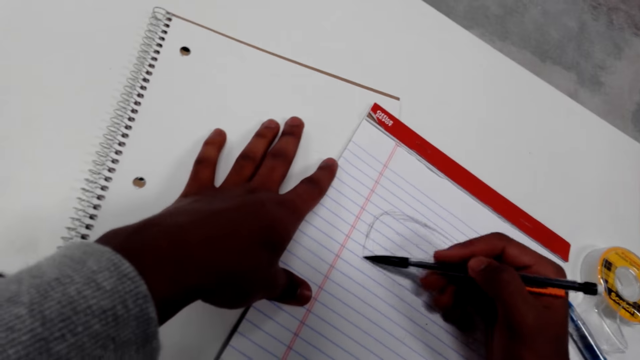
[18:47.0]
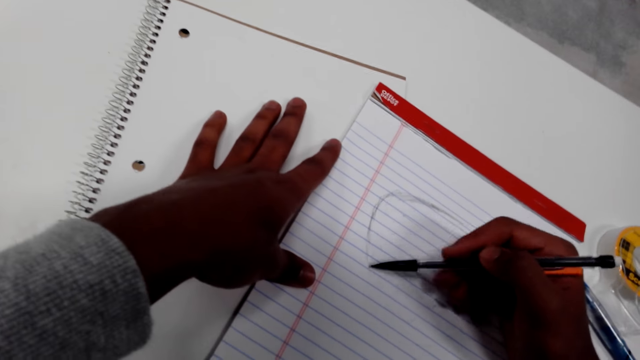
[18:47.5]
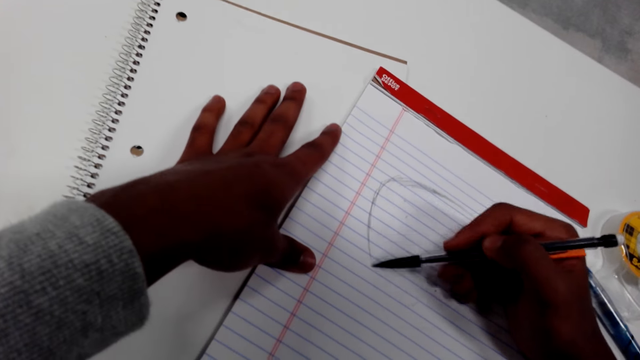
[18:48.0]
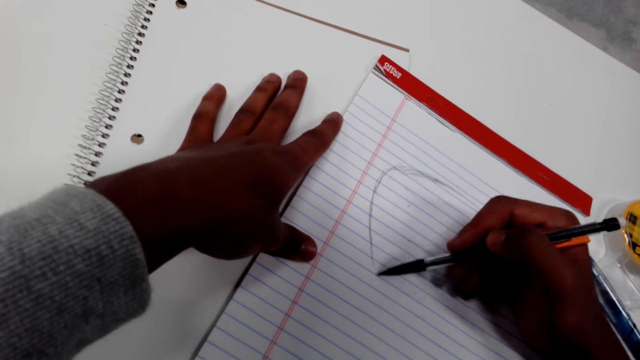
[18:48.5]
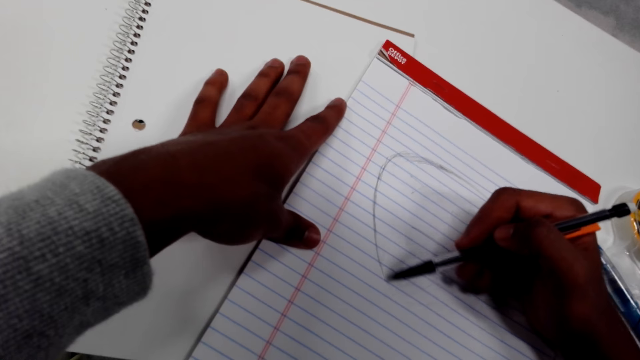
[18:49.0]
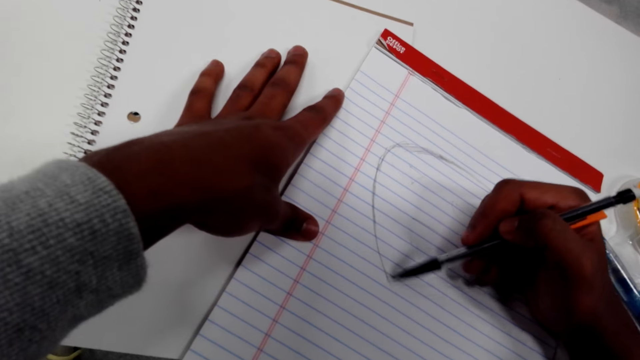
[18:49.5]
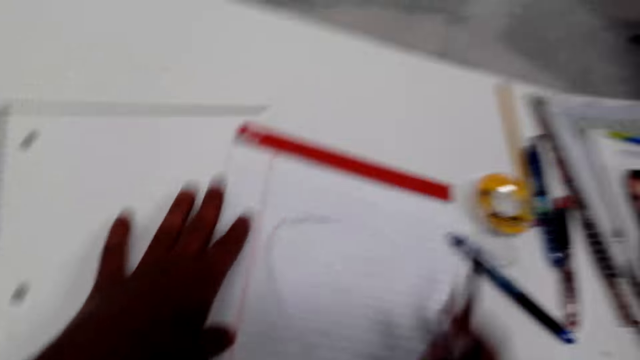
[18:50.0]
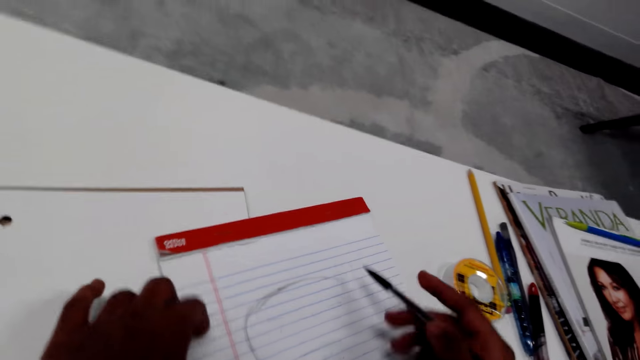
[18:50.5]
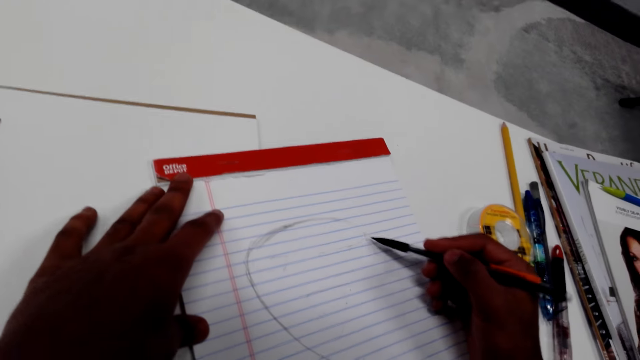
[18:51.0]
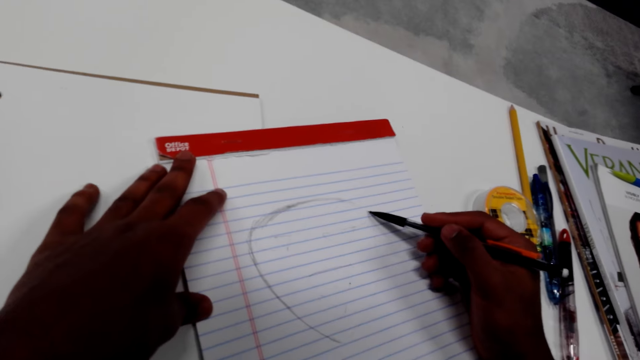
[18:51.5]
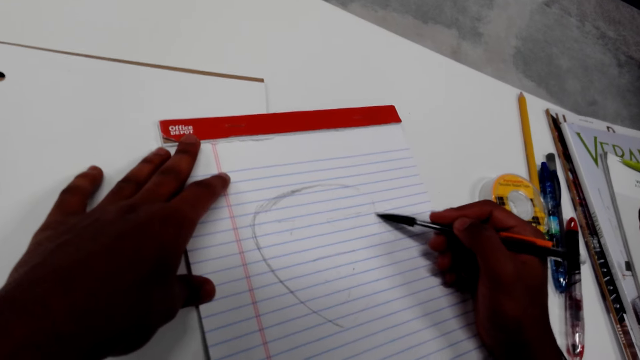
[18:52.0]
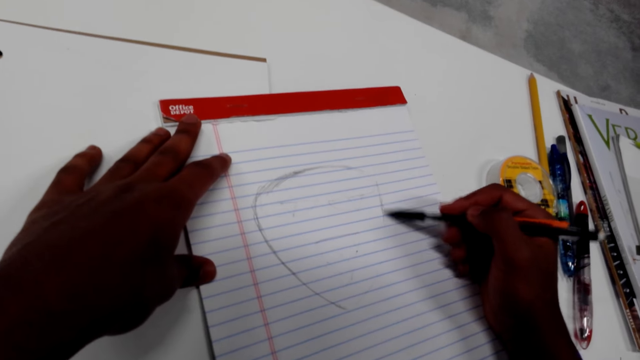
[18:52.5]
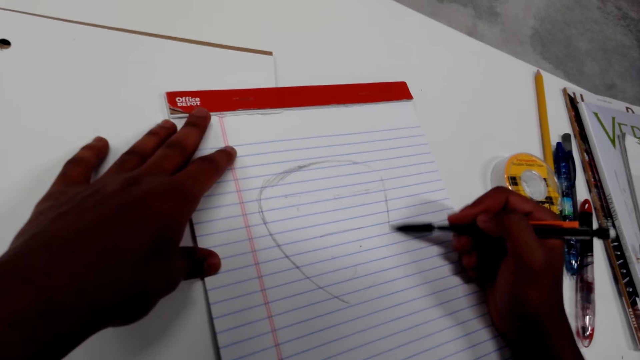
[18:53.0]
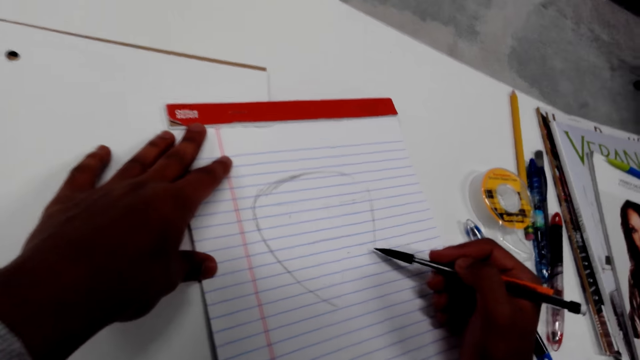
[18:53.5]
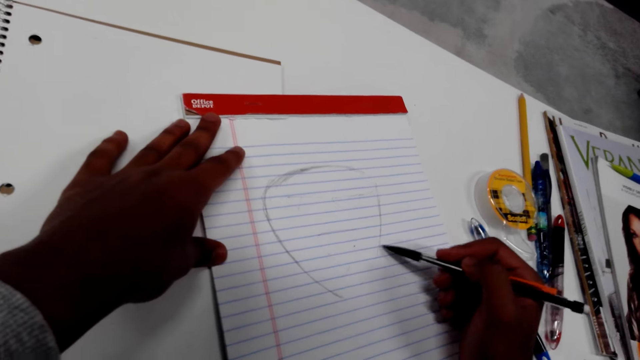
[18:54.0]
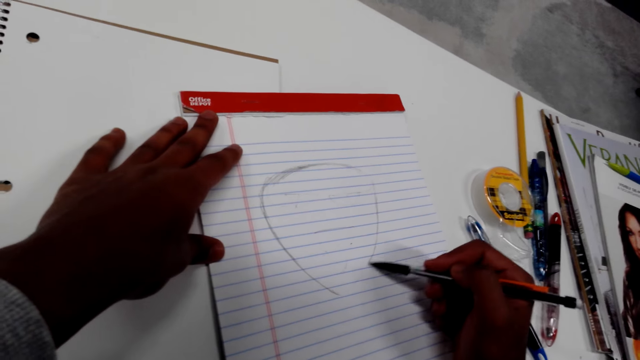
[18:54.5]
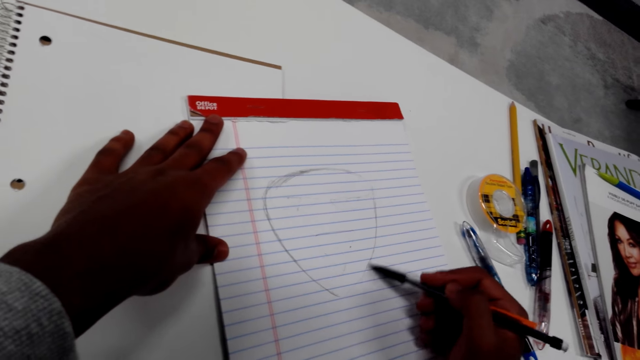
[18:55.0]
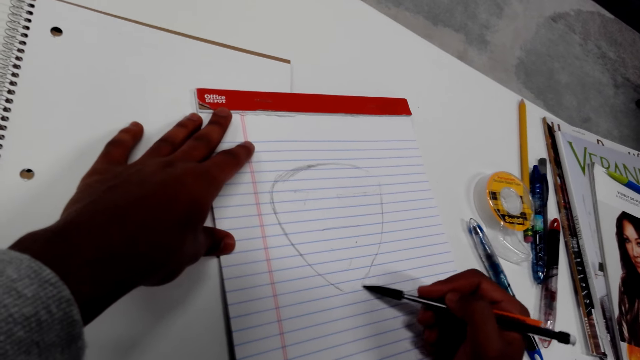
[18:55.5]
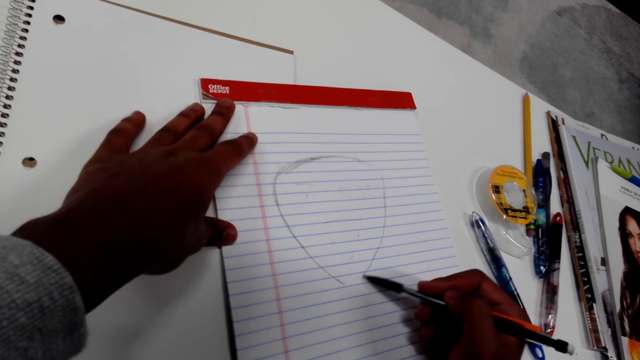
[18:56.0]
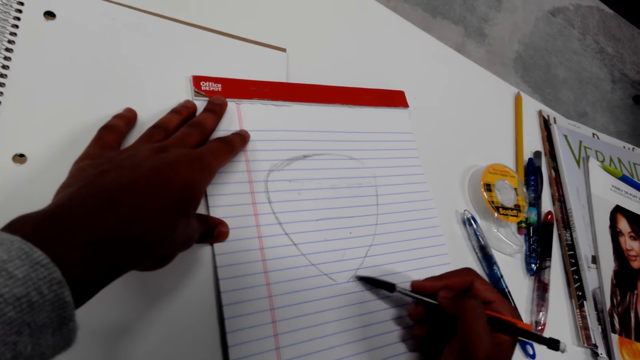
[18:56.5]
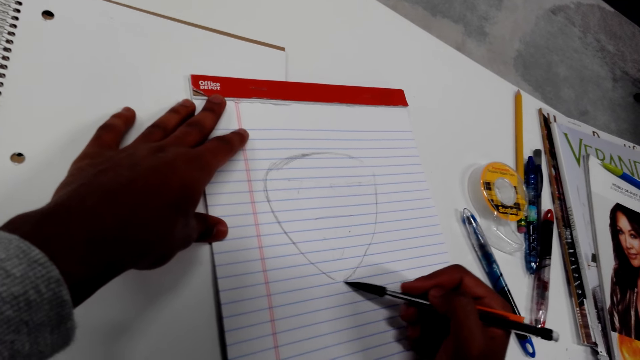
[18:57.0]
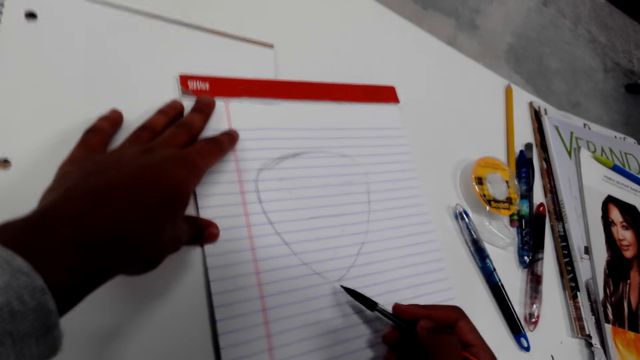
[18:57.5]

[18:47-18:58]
The camera wearer turns the paper. They draw on the paper.

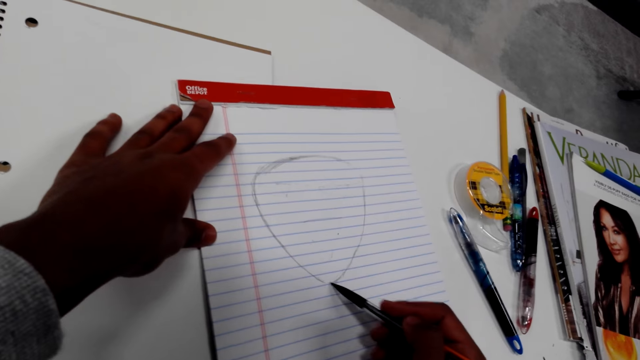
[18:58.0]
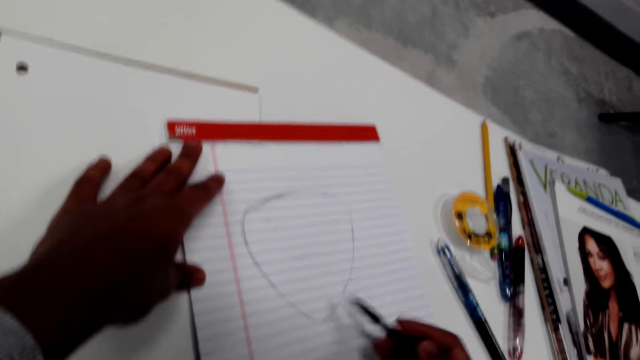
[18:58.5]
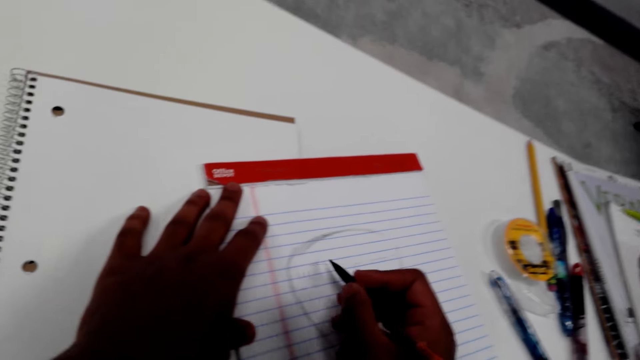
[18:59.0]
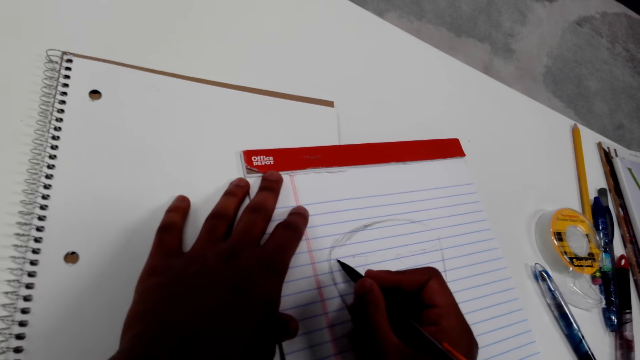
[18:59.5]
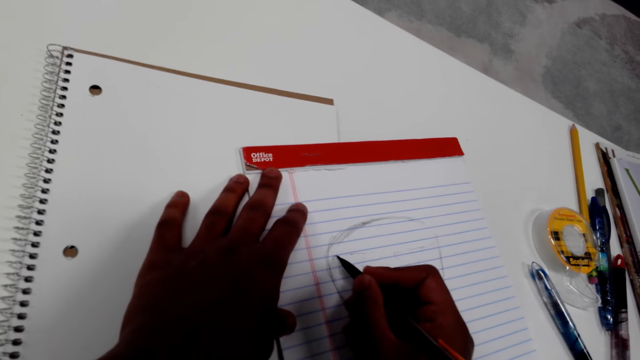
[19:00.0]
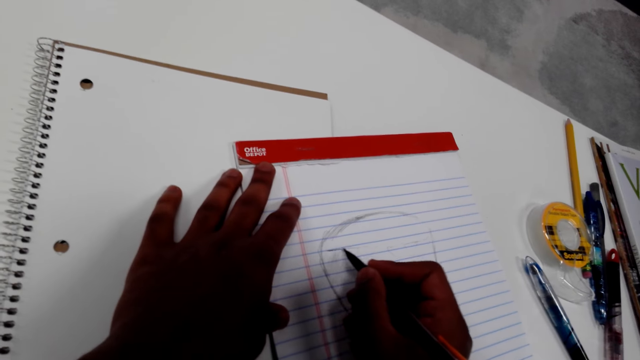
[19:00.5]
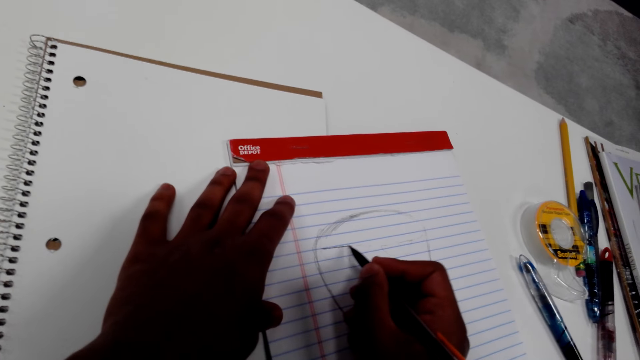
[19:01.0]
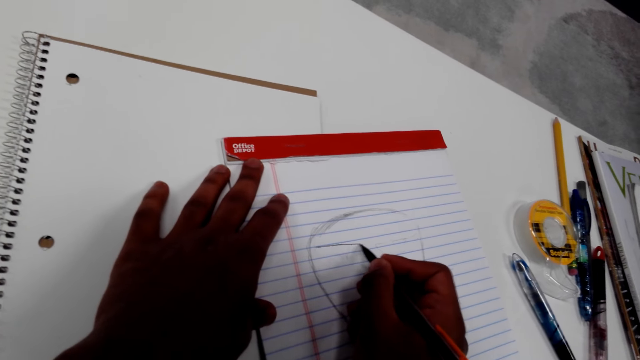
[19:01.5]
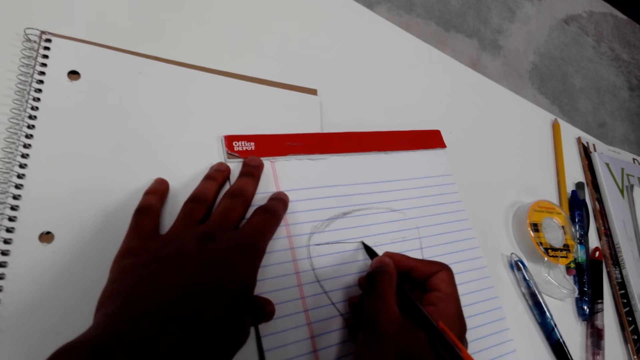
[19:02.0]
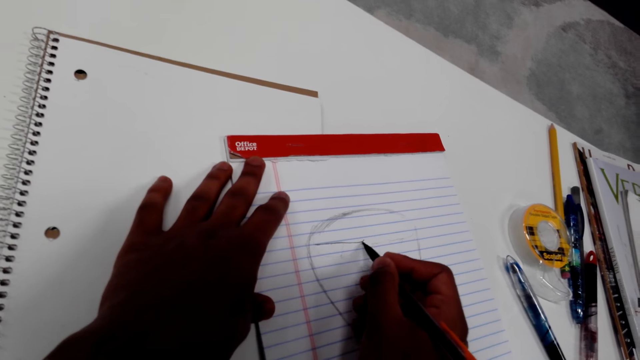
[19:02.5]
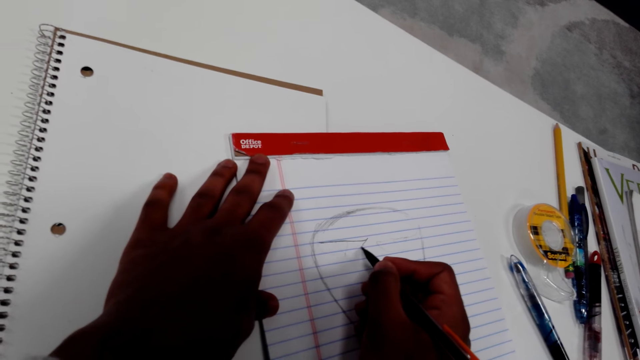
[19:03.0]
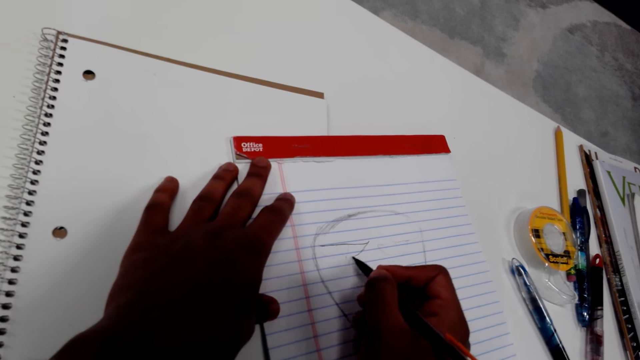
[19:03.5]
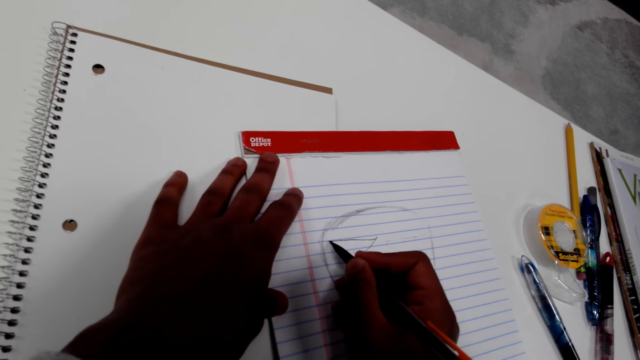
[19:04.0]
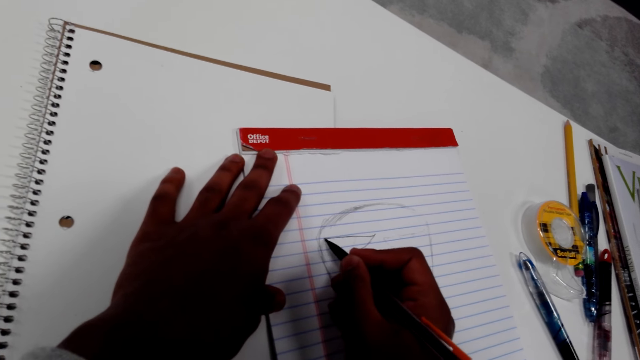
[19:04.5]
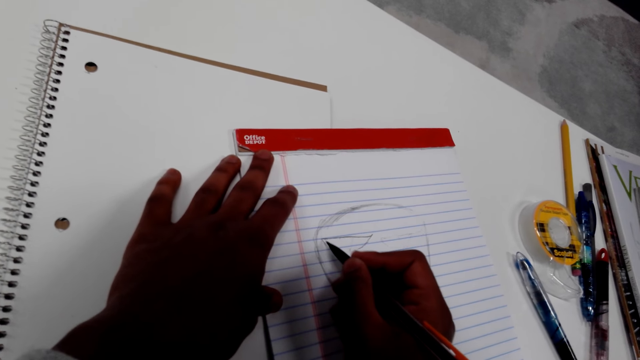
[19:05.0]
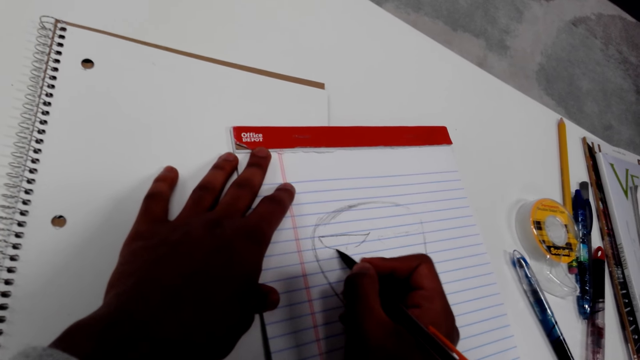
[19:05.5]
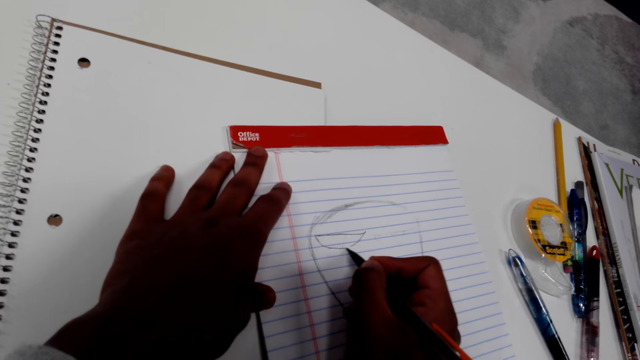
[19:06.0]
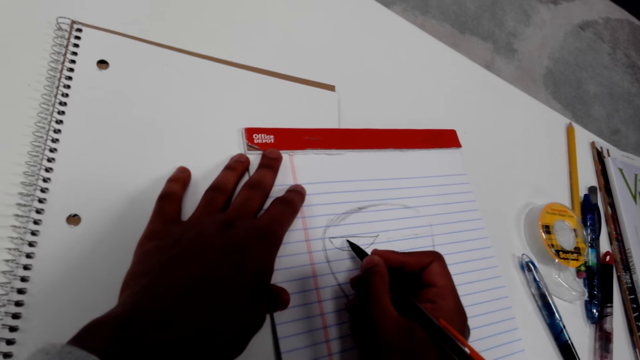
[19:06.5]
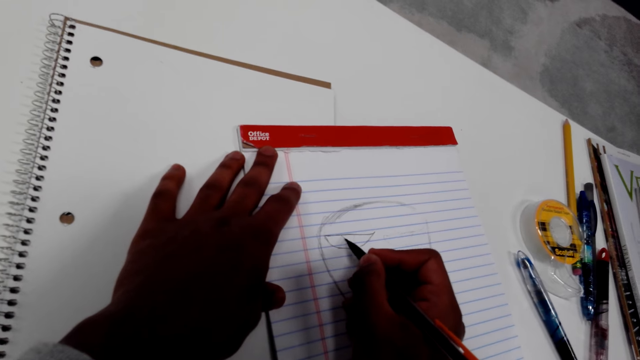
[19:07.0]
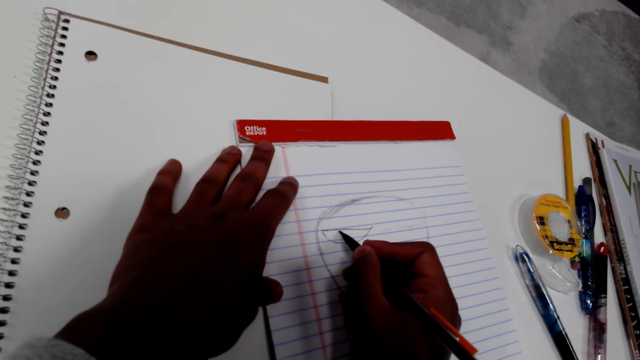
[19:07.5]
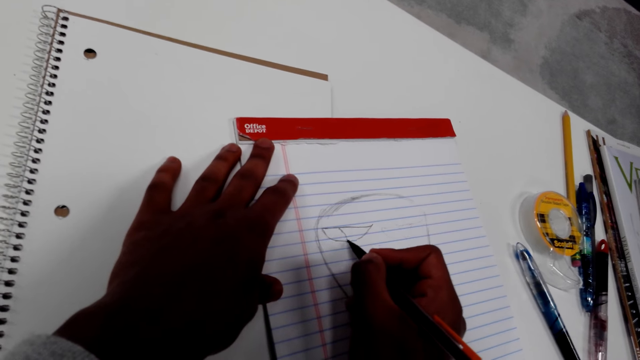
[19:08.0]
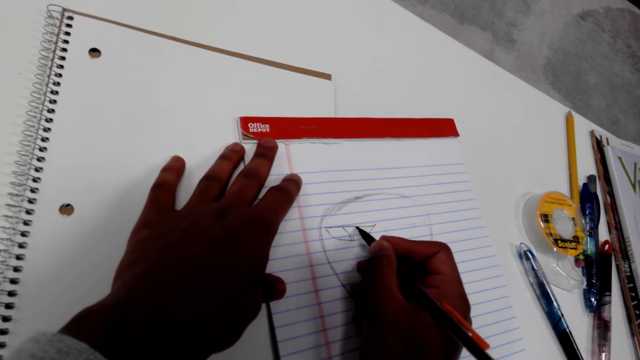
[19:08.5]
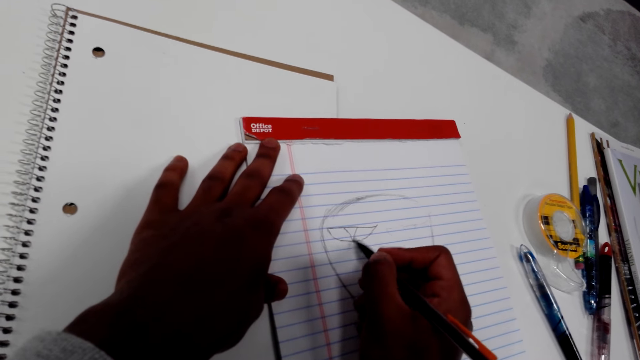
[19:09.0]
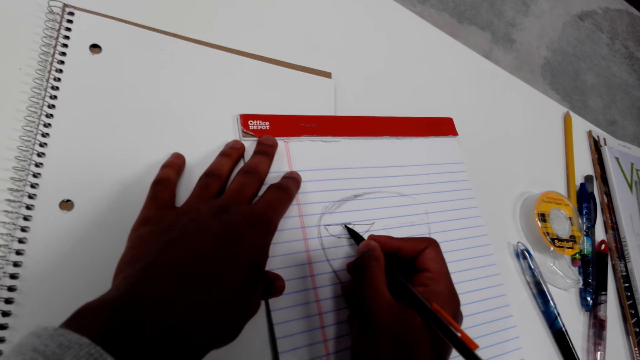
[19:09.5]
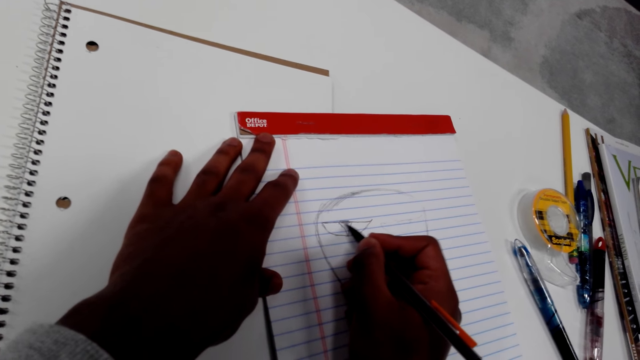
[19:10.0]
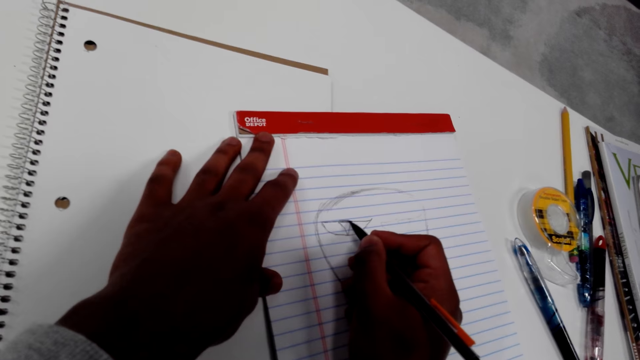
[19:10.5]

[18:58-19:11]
The camera wearer draws on the paper.
